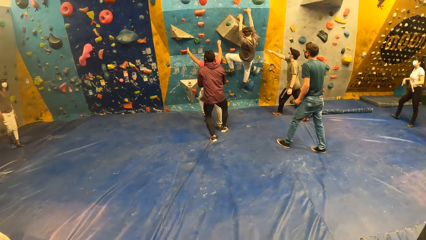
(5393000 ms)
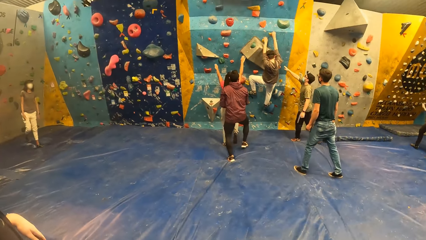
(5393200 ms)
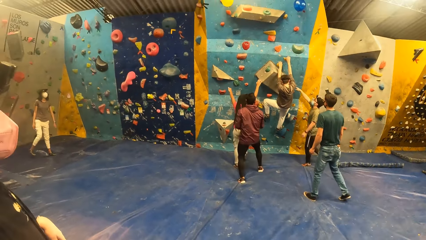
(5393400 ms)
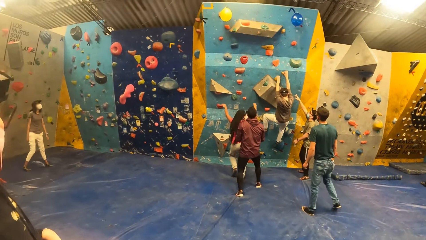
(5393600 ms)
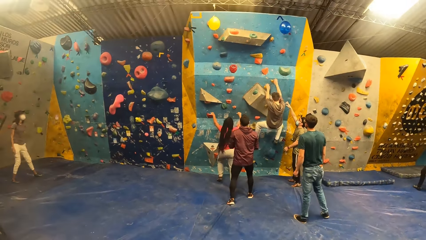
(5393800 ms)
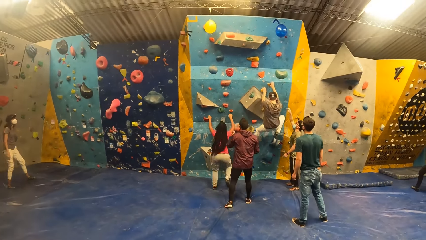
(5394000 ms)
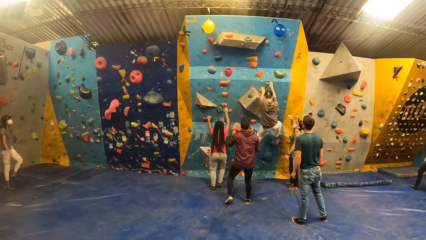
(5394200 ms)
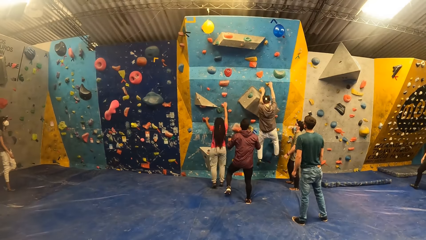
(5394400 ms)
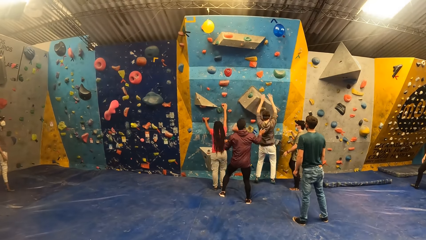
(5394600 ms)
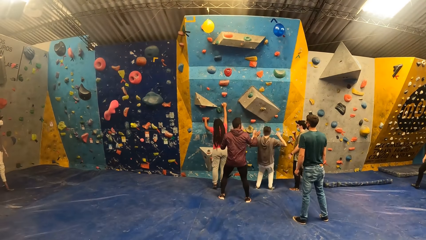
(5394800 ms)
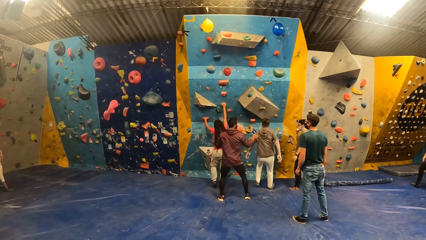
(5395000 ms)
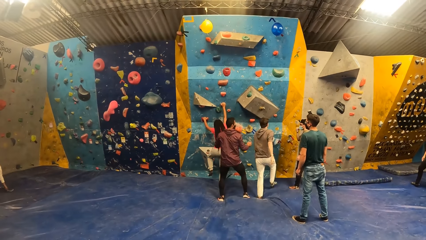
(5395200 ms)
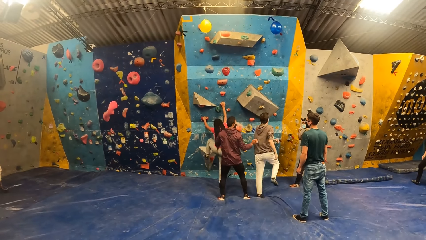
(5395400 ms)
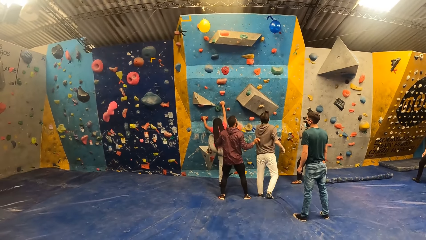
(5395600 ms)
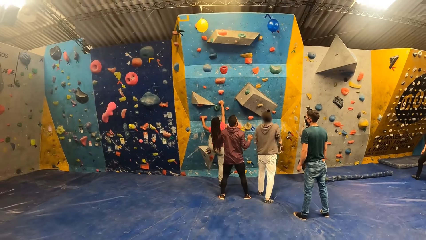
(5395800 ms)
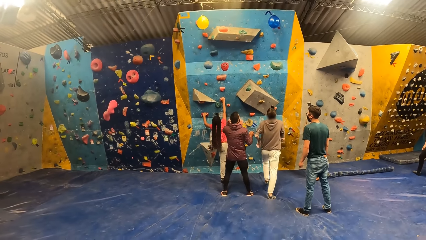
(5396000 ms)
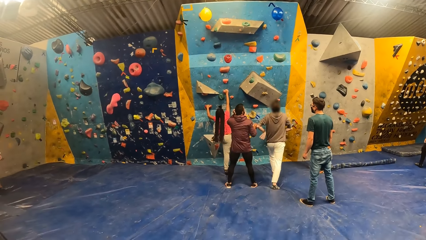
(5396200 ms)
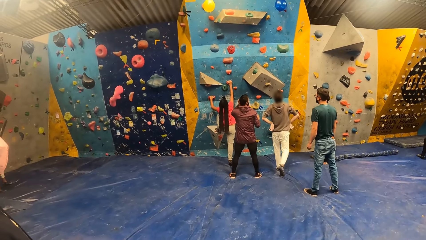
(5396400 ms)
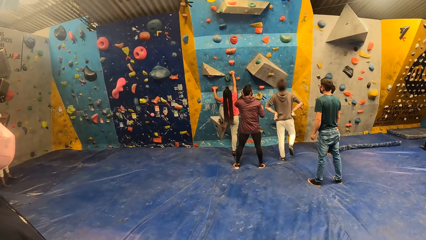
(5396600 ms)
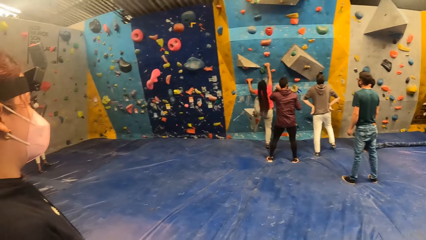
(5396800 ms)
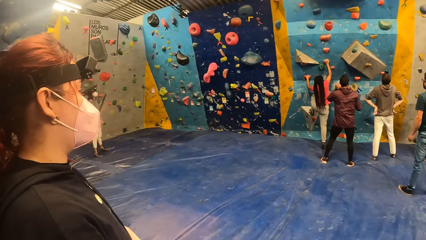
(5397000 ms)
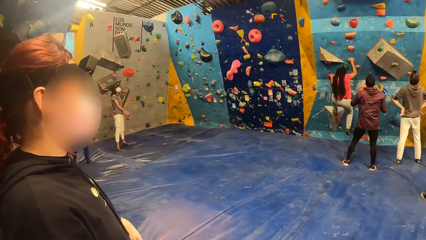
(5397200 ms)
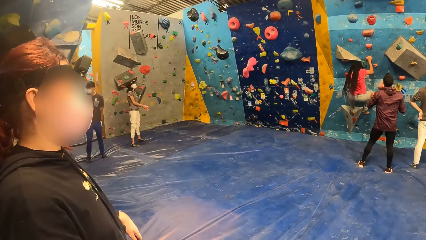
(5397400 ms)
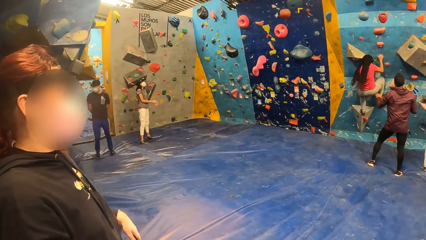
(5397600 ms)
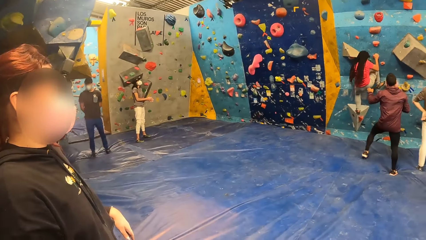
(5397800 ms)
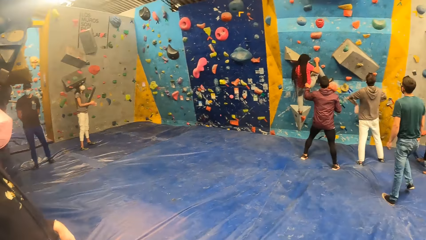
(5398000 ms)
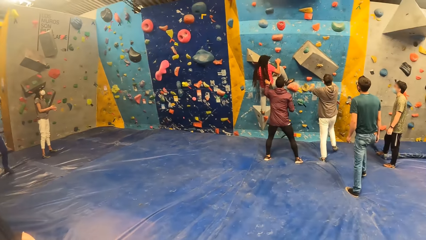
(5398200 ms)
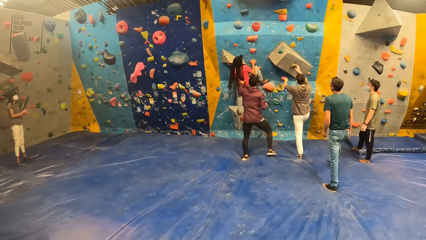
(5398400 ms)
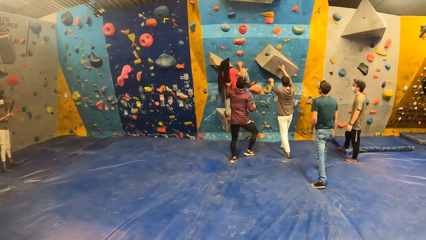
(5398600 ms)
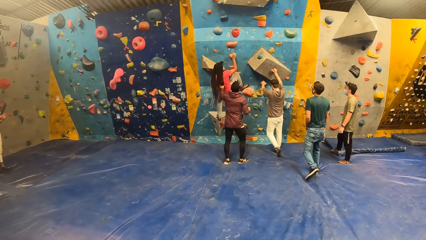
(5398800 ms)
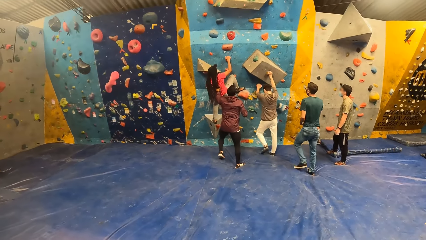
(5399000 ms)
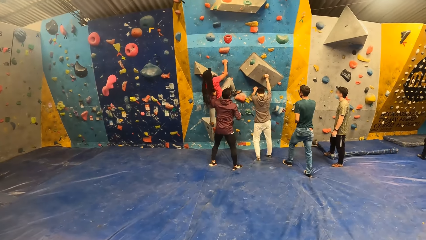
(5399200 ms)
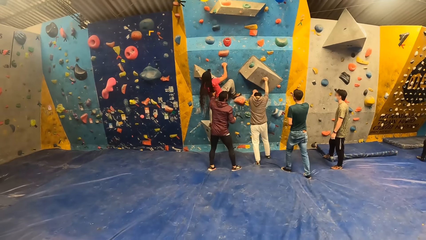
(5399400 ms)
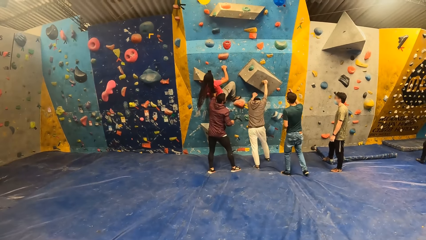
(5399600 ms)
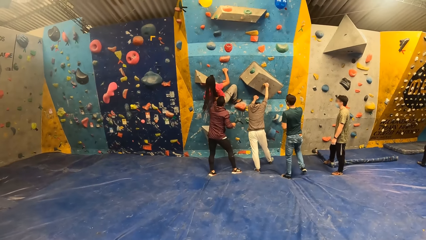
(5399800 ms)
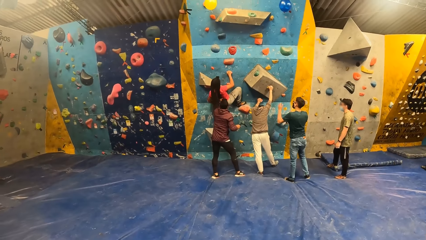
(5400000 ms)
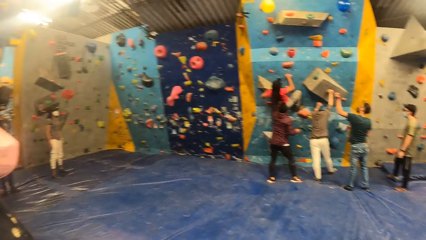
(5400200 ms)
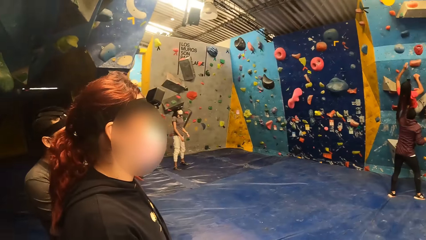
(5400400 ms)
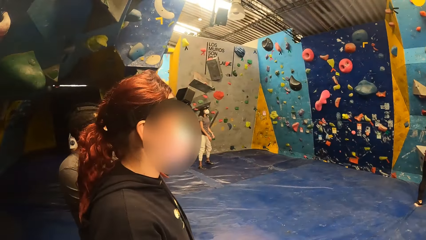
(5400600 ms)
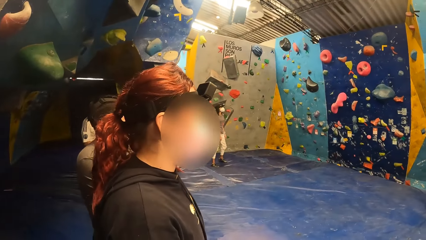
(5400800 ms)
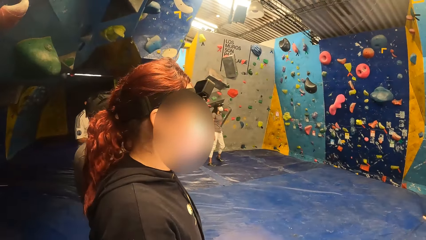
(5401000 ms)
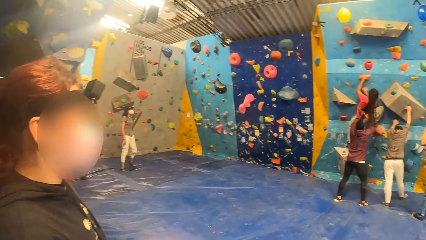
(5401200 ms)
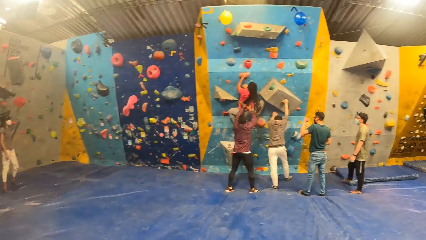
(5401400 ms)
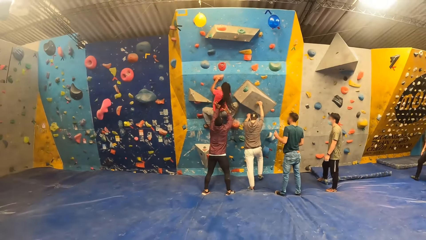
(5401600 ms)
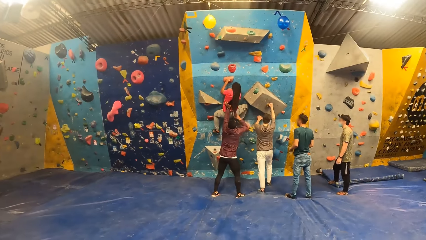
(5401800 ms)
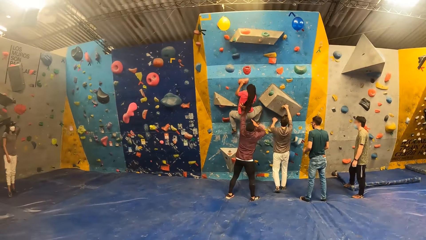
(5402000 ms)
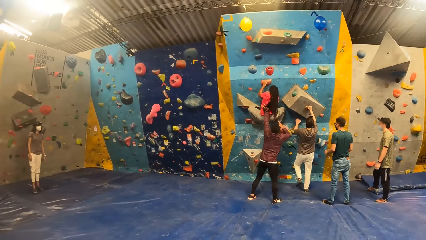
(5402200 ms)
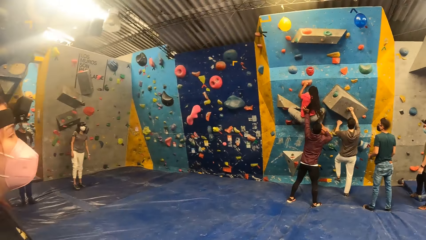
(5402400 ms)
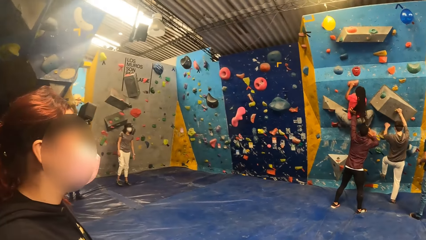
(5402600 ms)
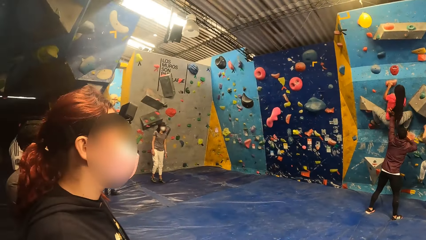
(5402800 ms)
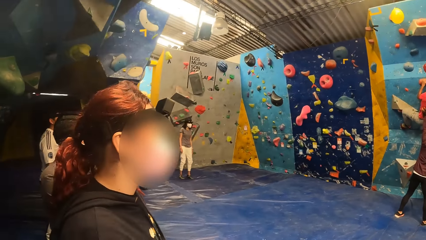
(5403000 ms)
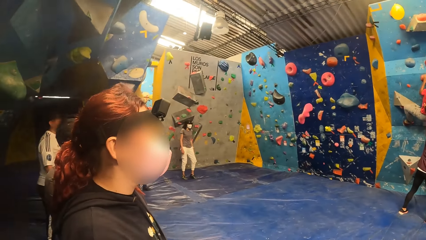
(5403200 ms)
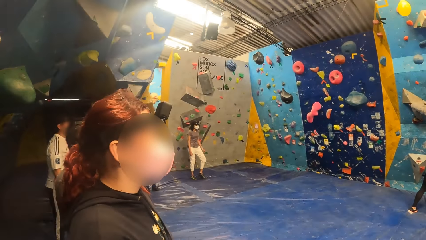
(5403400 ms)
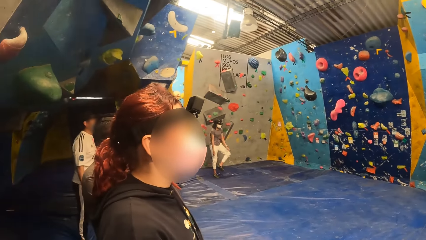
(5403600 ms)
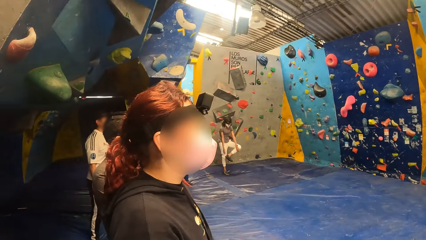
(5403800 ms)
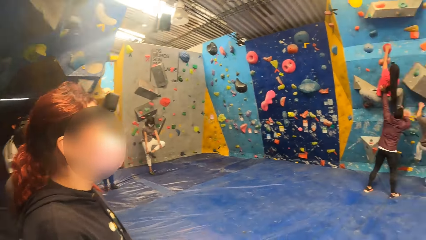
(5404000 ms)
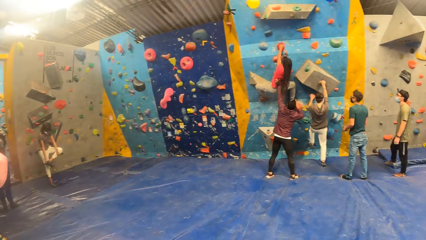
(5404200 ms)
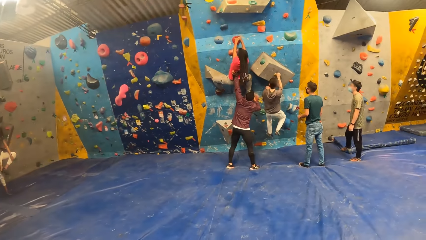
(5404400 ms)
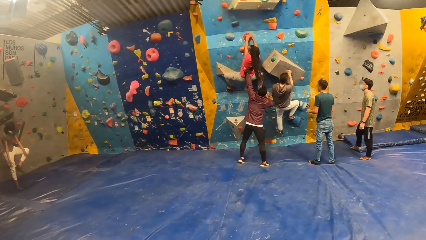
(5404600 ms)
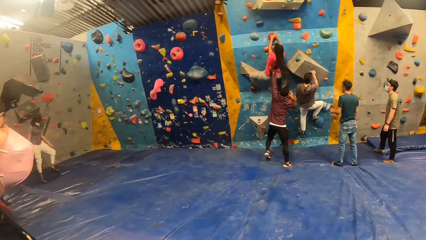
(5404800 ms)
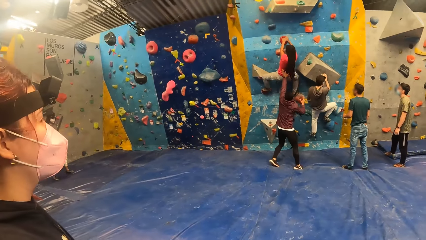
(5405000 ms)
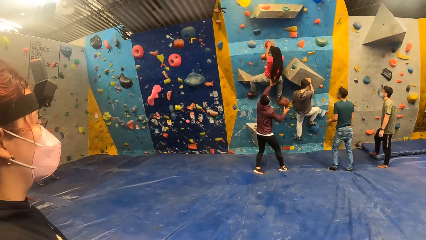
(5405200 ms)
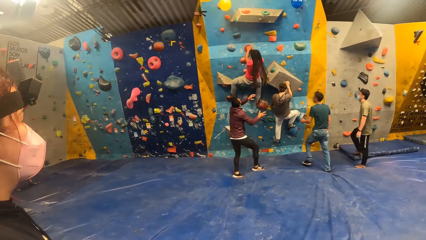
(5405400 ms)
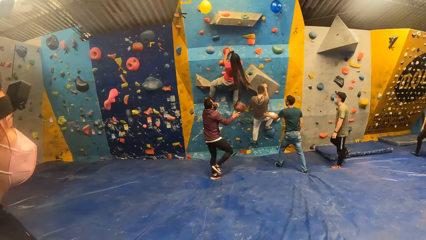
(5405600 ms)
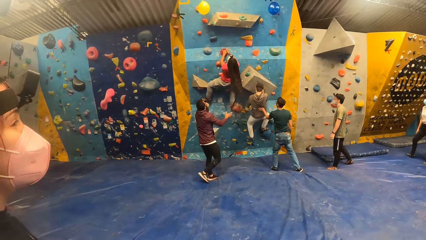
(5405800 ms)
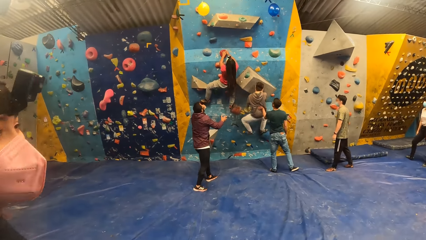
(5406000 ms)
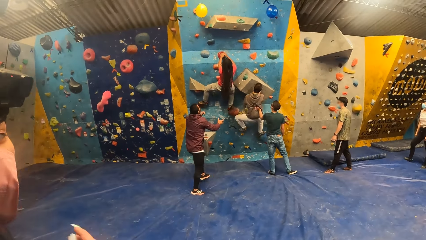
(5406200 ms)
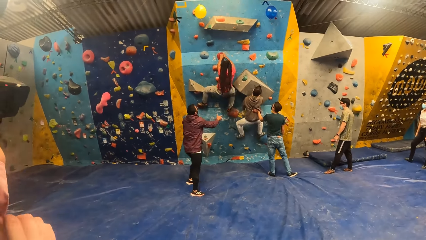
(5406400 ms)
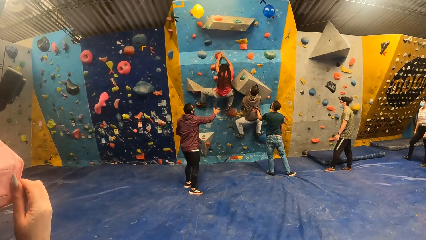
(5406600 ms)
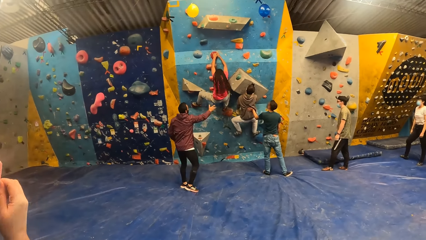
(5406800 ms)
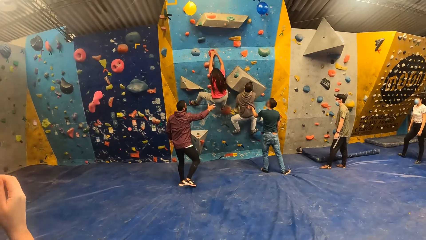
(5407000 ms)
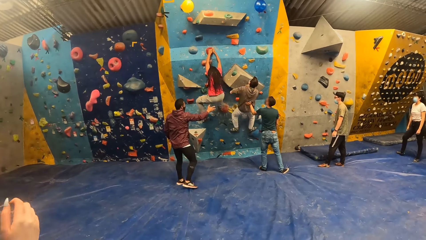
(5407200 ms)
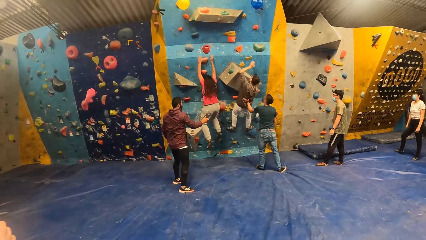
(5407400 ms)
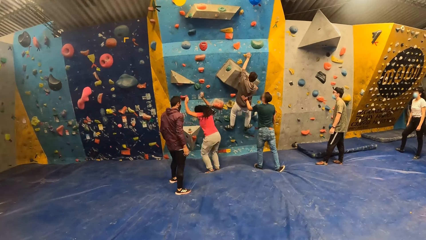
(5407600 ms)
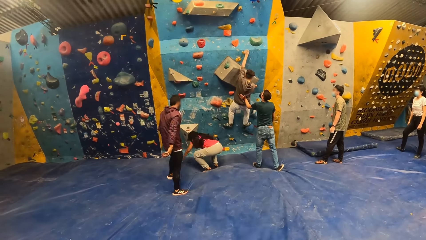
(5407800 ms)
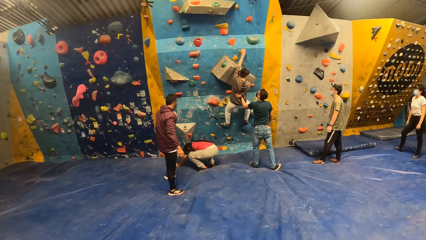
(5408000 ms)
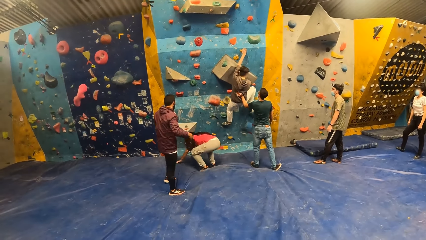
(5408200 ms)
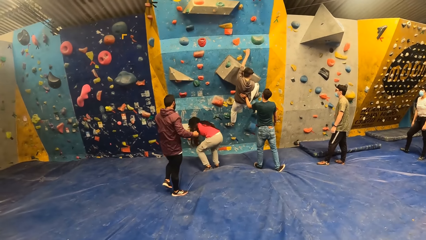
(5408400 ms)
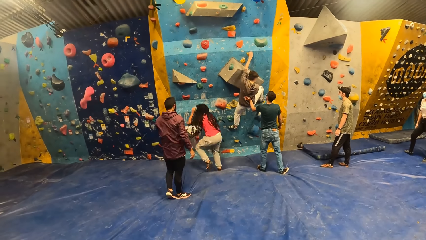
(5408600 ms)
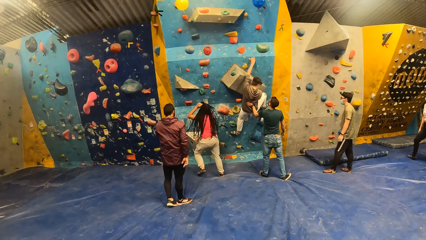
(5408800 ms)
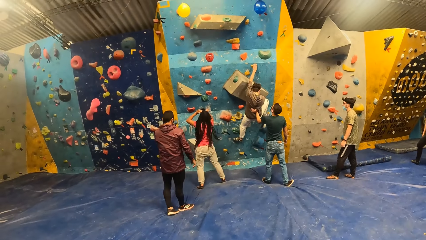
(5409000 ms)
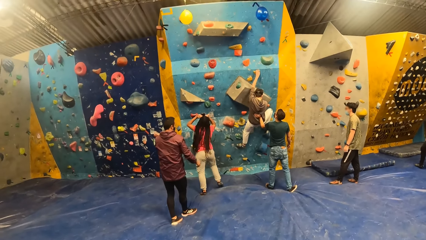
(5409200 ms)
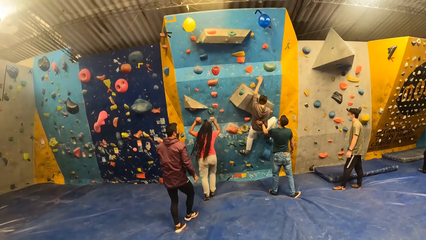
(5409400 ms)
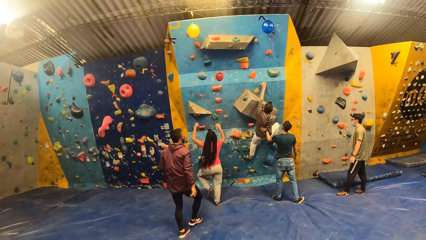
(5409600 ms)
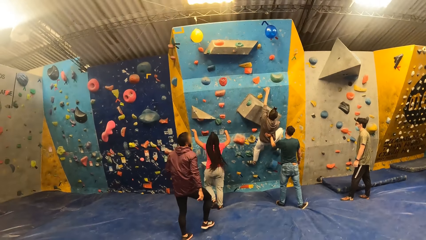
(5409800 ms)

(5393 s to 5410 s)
The camera wearer stares at the room. A man jumps down from the bouldering wall. A woman holds climb holds with her hands. The woman climbs the bouldering wall. The man holds climb holds with his hands. The man climbs the bouldering wall. Another man supports the first man with his left hand. The woman jumps down from the bouldering wall.
